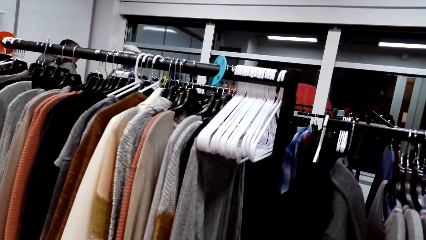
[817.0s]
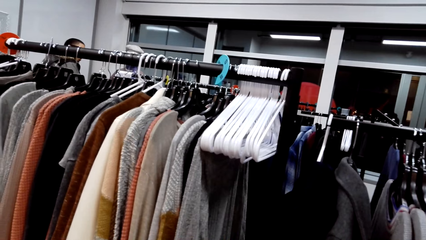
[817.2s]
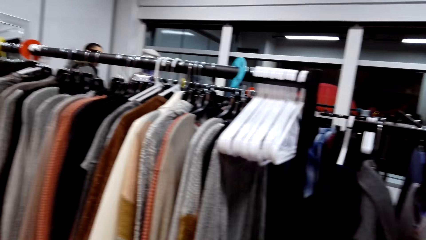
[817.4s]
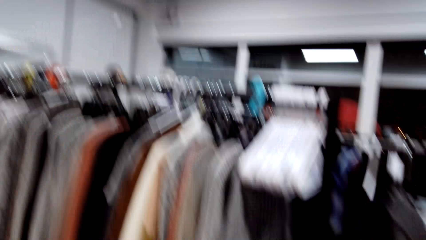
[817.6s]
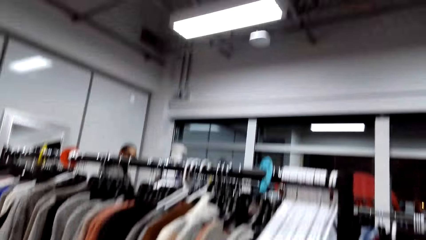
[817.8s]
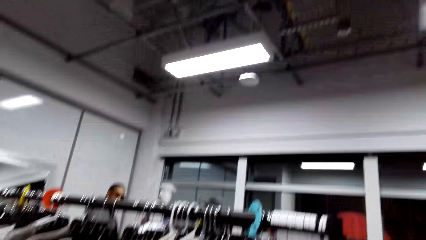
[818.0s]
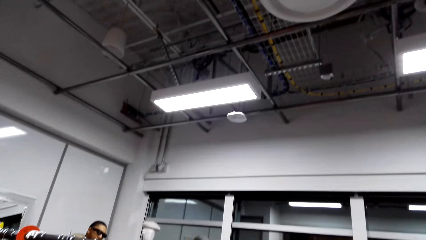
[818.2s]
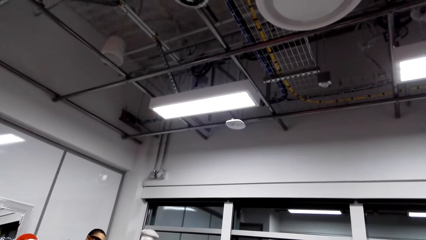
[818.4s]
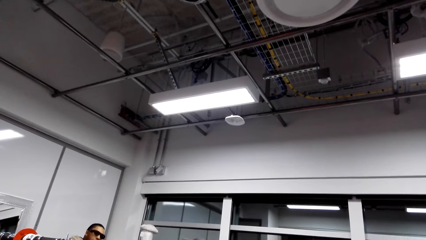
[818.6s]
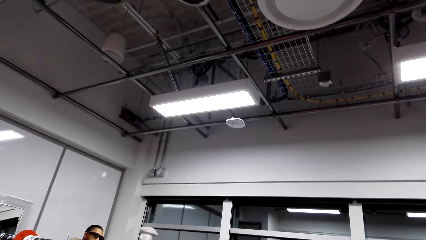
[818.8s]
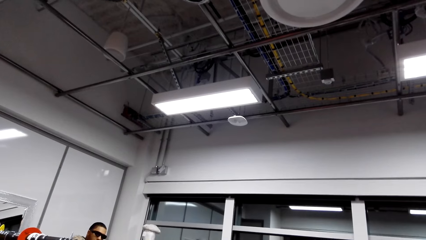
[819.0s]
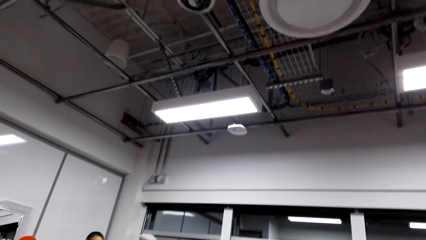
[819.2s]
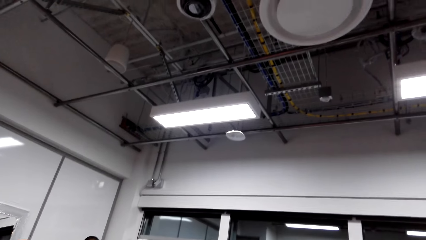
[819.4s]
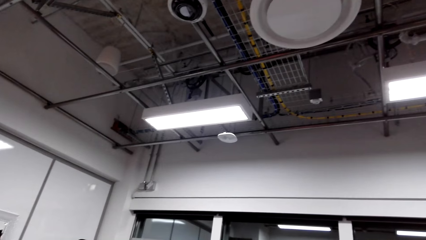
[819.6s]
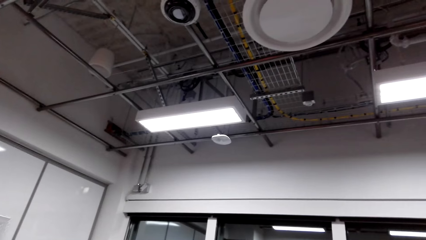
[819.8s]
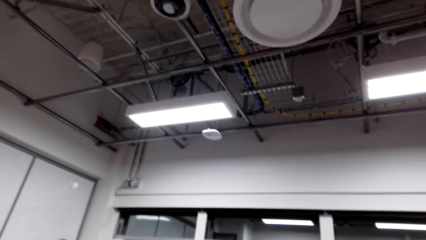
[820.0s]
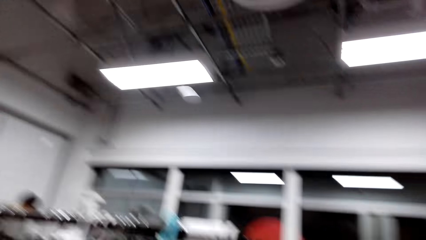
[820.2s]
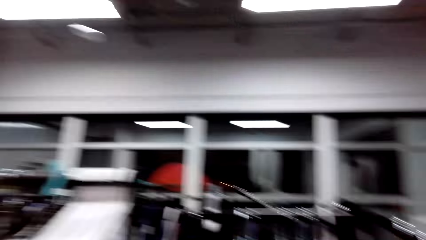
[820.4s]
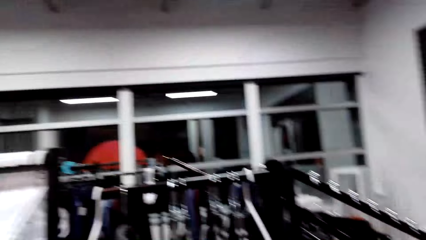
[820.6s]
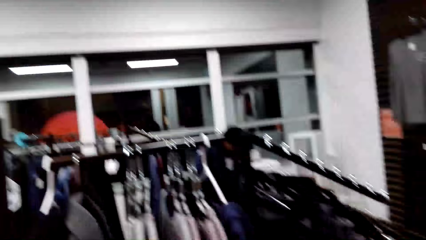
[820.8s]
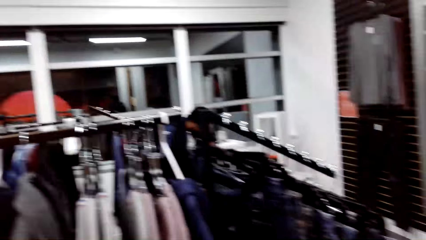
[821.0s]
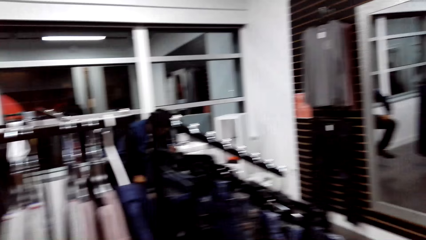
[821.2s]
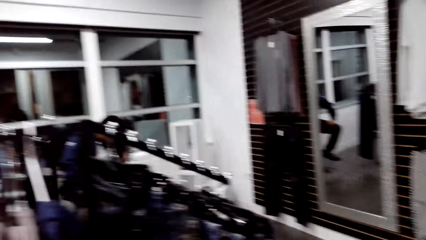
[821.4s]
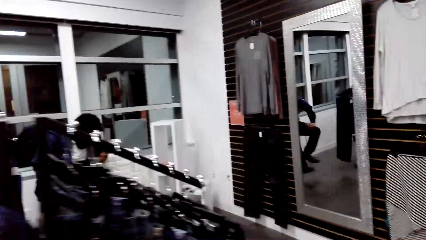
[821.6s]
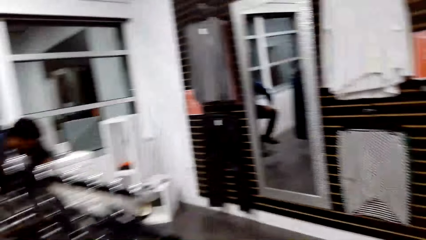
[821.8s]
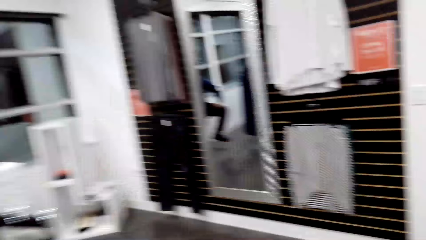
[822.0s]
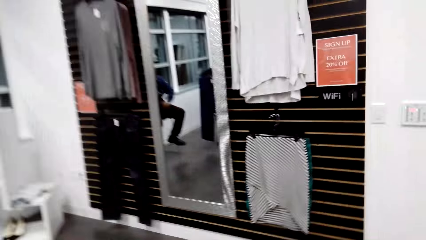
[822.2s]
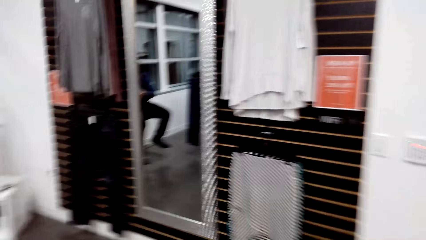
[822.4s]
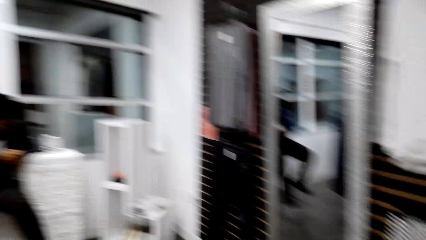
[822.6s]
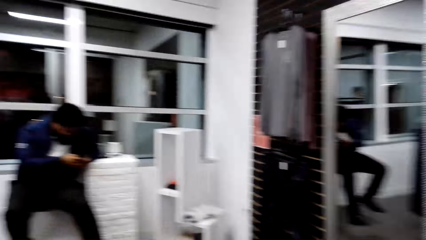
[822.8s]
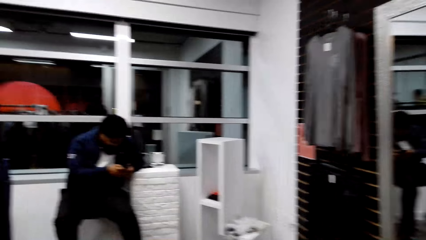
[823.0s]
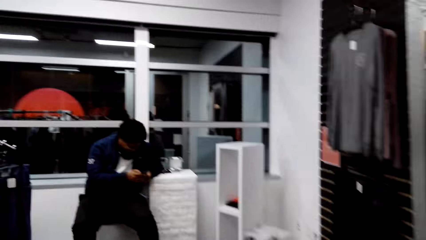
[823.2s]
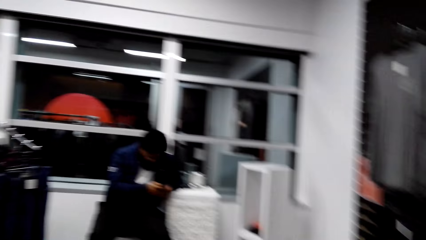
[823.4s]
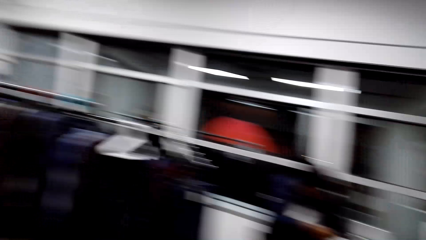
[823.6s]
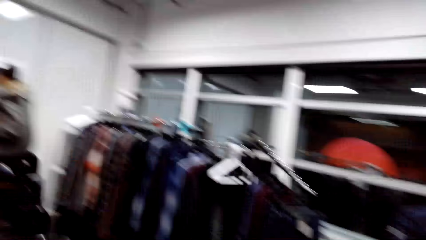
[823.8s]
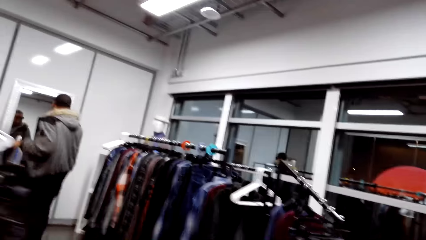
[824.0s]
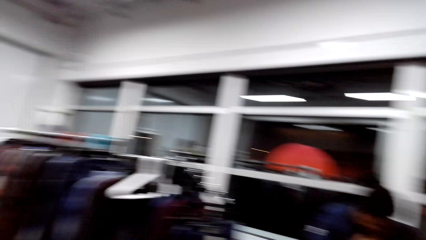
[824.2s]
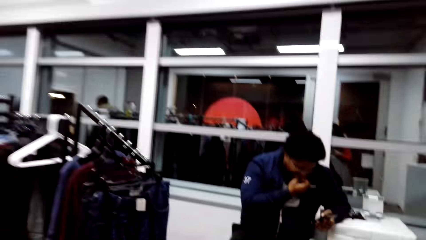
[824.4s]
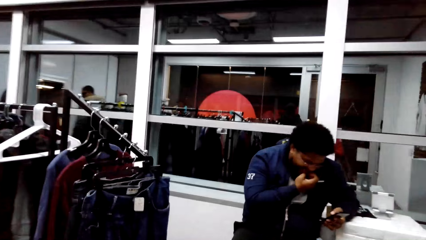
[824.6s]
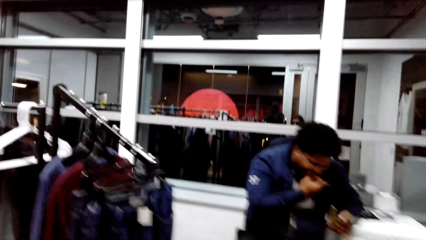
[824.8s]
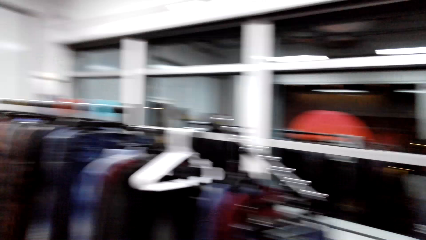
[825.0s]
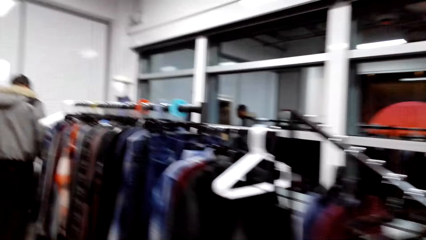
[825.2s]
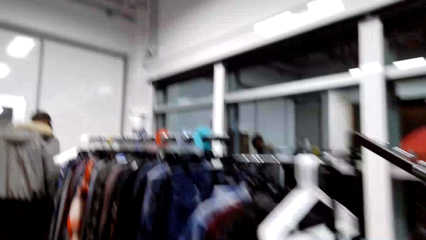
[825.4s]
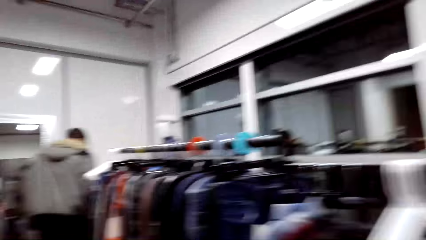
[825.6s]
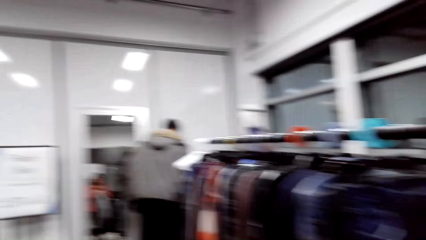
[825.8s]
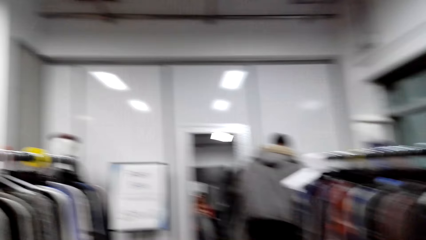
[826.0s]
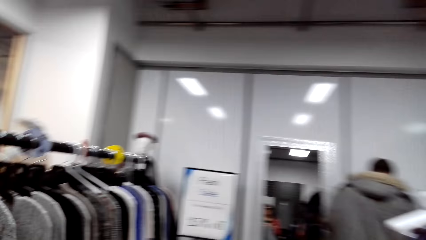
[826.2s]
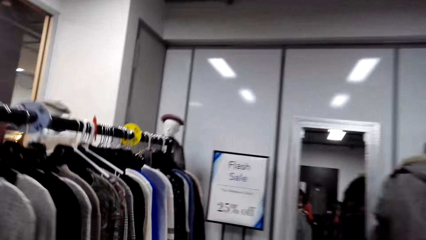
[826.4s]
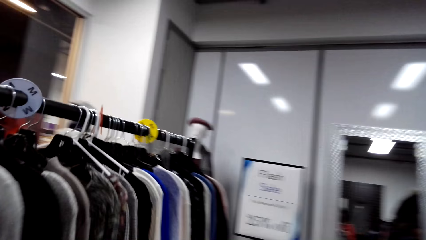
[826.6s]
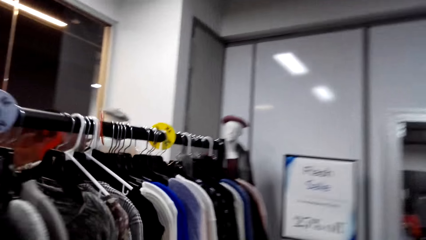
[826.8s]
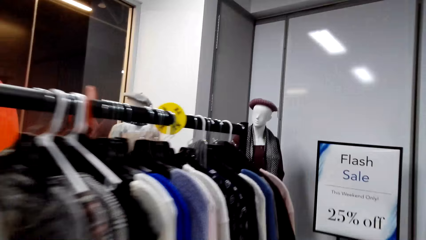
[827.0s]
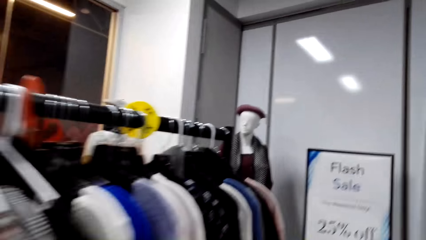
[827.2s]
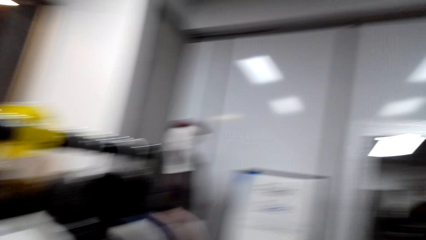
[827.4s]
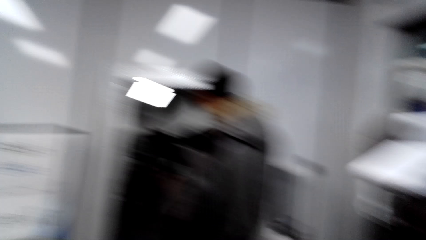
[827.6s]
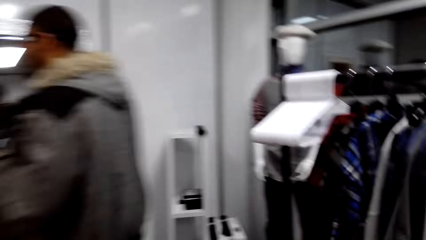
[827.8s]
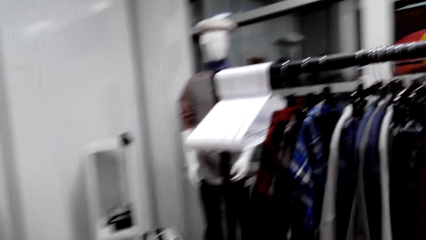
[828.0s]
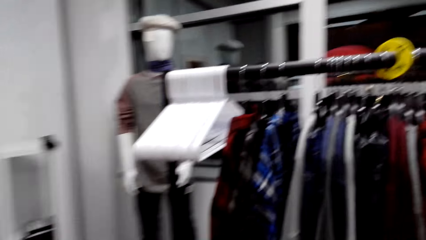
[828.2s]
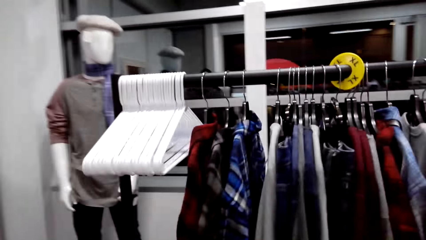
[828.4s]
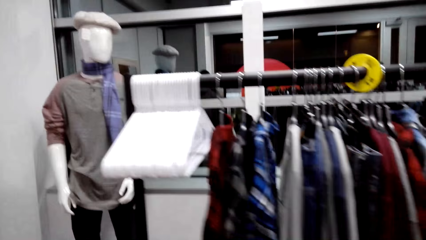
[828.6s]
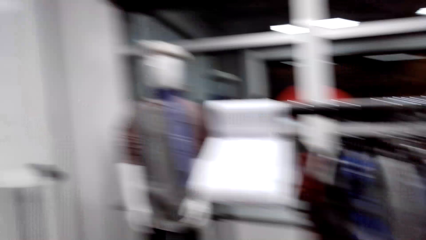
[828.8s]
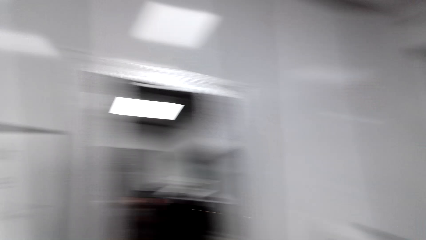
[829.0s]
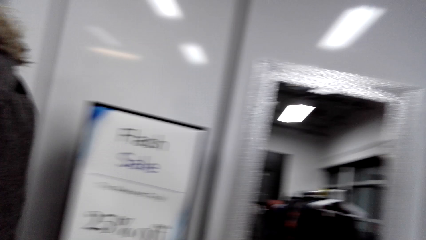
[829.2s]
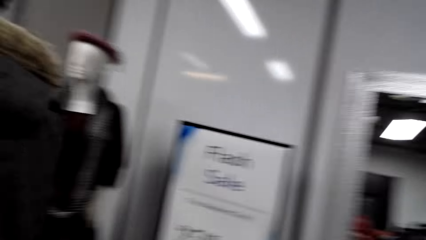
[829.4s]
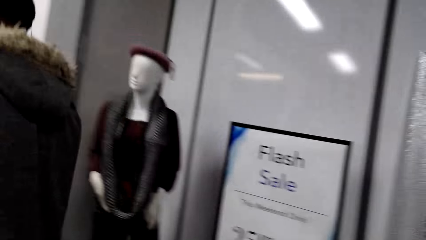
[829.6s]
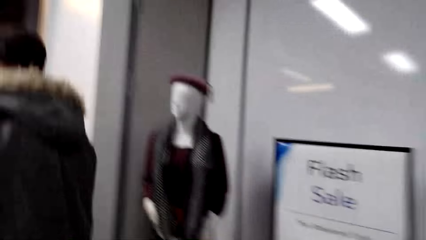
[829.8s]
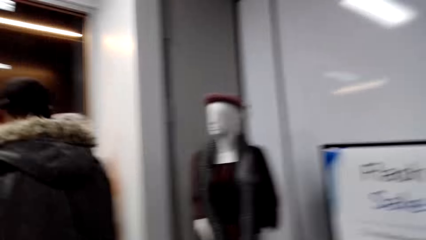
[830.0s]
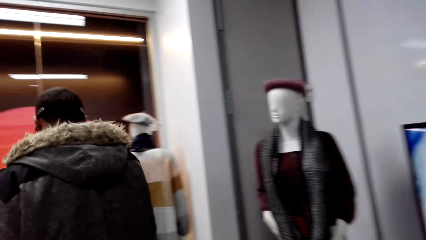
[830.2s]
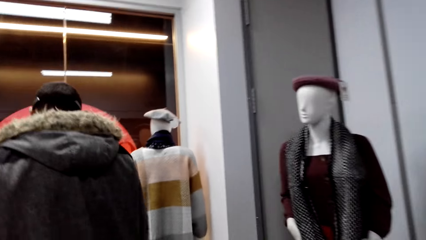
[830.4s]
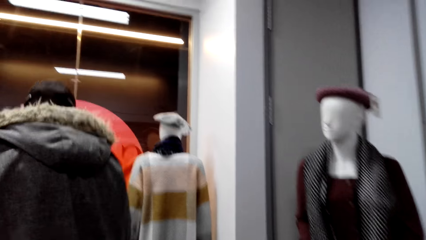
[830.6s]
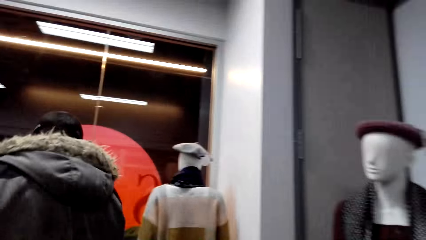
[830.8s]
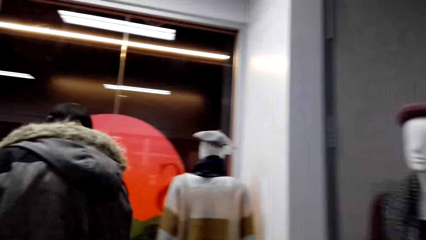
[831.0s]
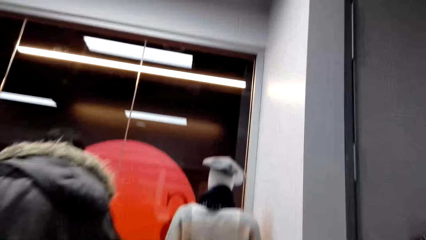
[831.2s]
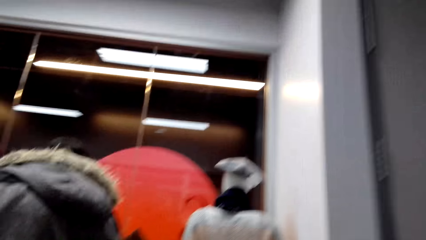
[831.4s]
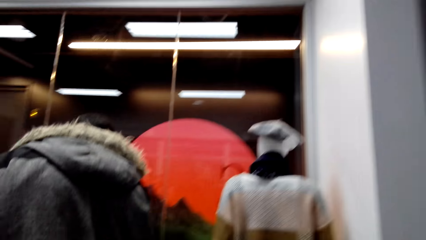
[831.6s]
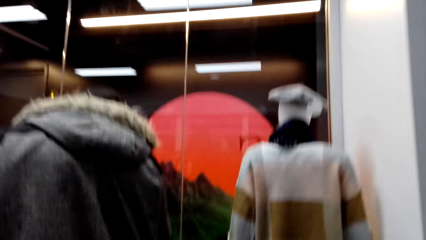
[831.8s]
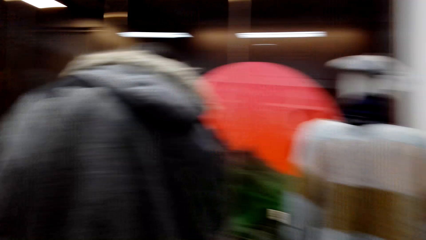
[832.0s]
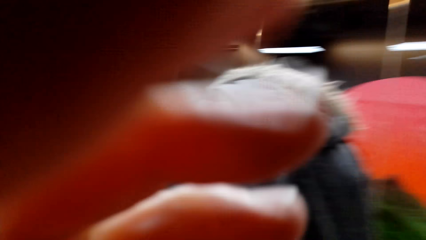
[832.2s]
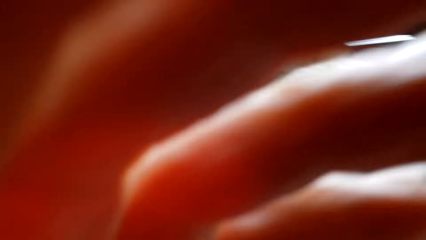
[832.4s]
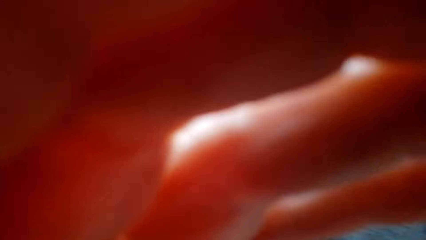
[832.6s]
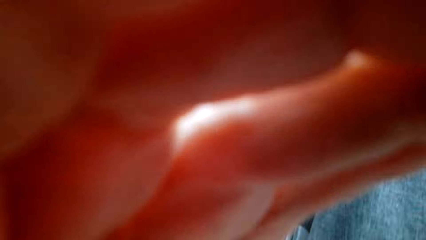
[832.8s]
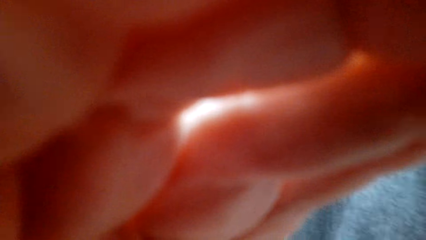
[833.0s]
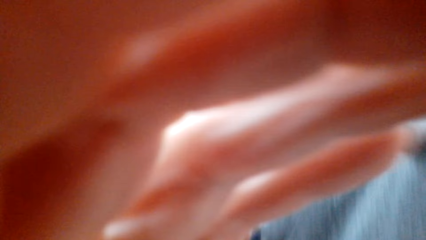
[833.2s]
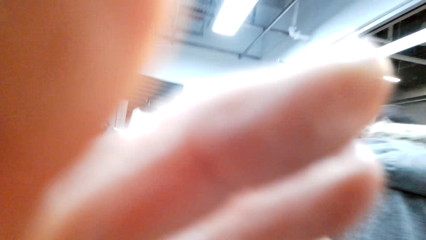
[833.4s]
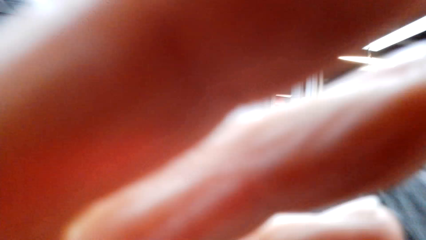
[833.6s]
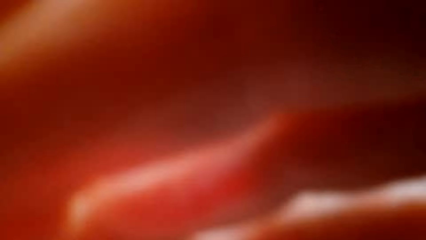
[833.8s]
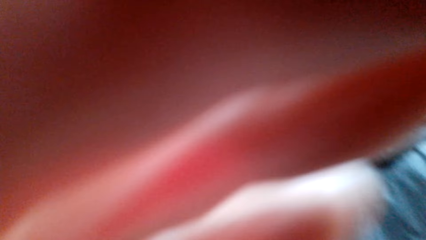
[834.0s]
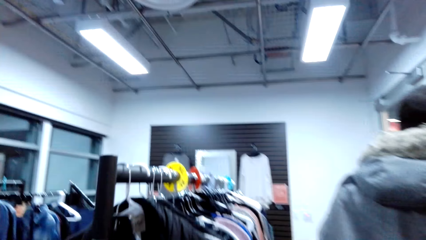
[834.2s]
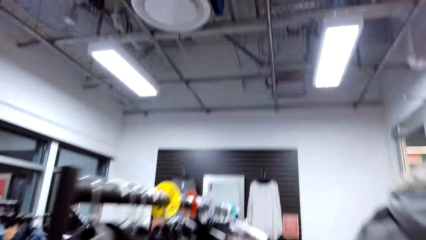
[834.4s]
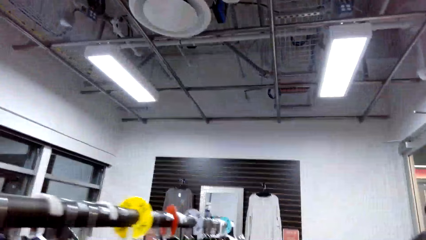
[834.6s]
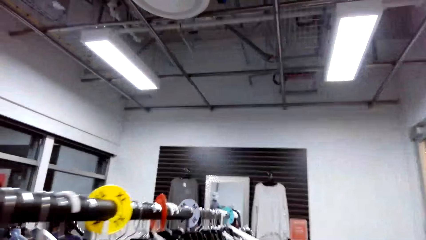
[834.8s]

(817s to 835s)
The camera wearer looks around the store. They walk around. They look around. They adjust the camera.
